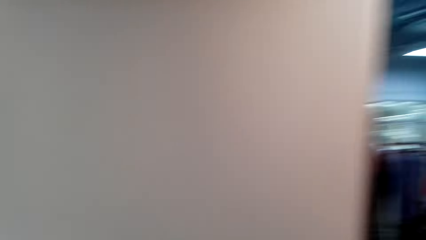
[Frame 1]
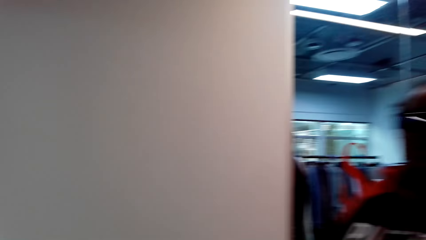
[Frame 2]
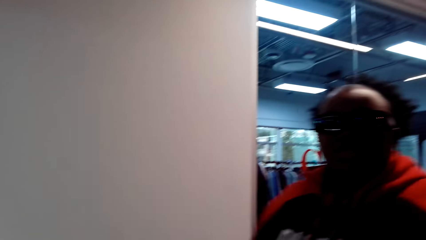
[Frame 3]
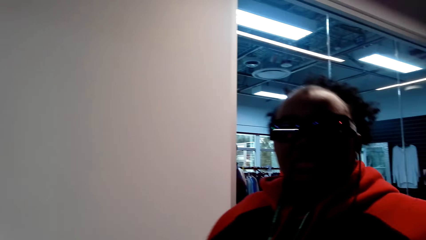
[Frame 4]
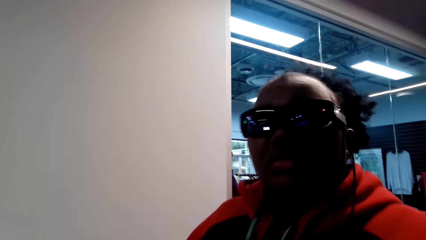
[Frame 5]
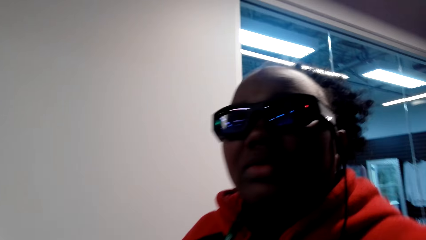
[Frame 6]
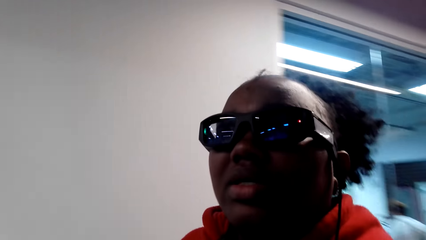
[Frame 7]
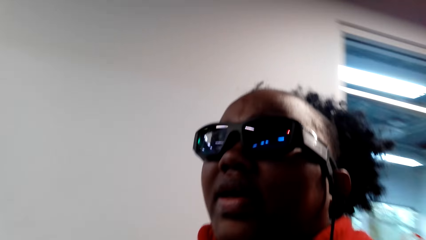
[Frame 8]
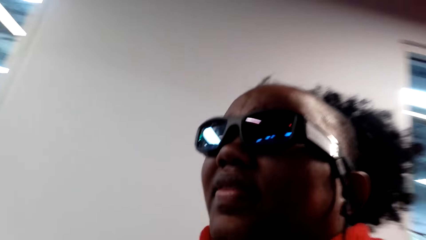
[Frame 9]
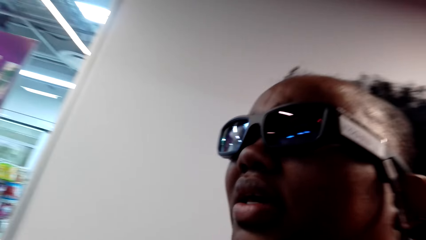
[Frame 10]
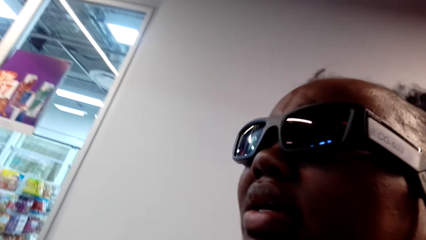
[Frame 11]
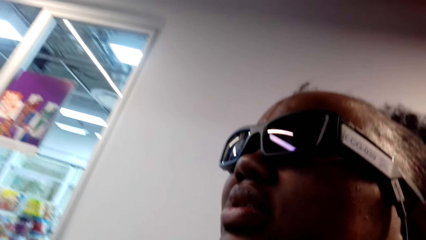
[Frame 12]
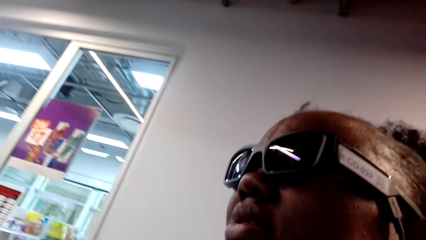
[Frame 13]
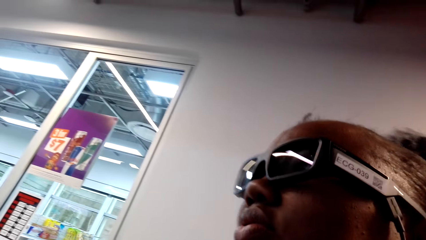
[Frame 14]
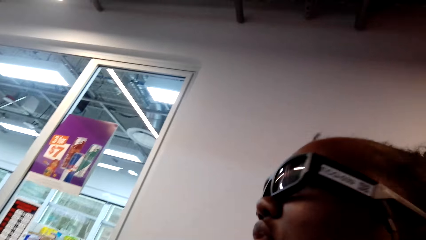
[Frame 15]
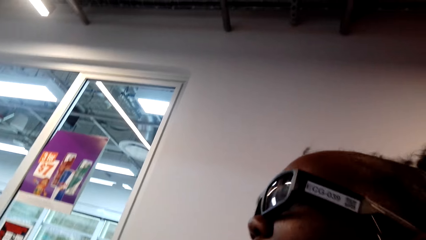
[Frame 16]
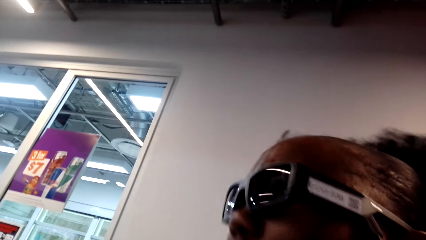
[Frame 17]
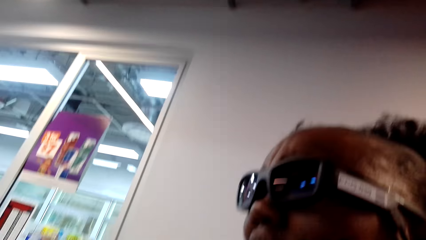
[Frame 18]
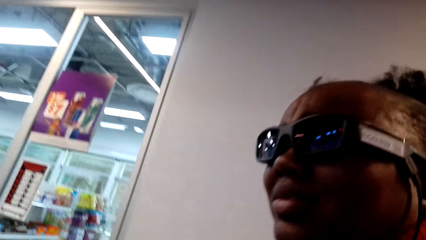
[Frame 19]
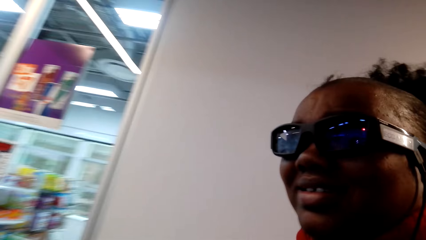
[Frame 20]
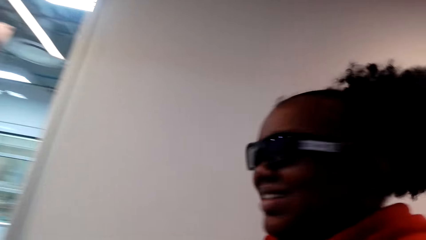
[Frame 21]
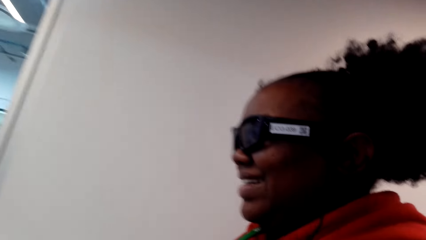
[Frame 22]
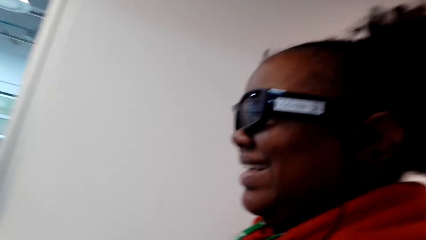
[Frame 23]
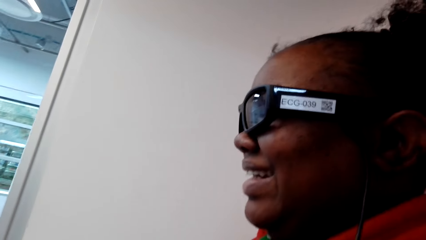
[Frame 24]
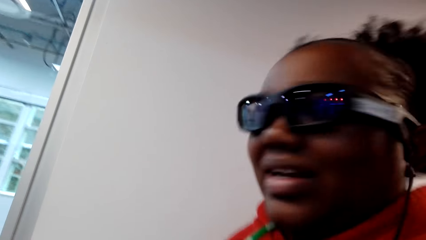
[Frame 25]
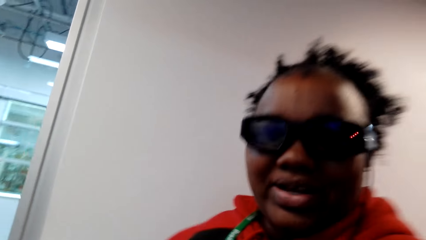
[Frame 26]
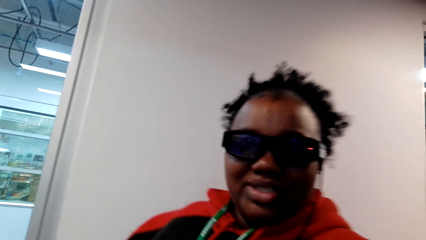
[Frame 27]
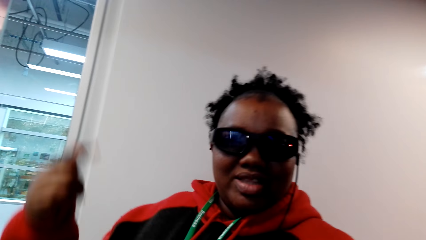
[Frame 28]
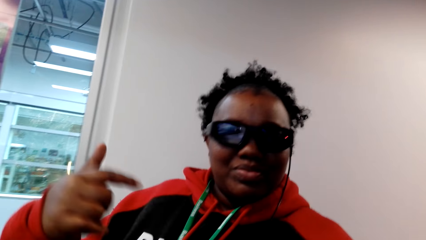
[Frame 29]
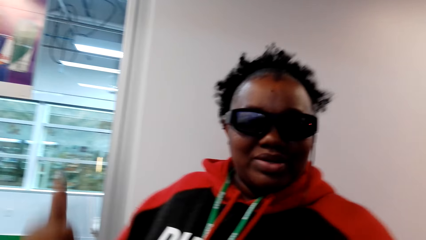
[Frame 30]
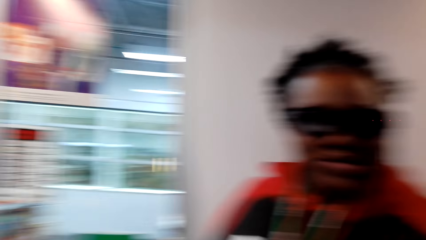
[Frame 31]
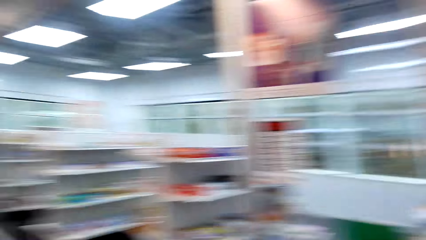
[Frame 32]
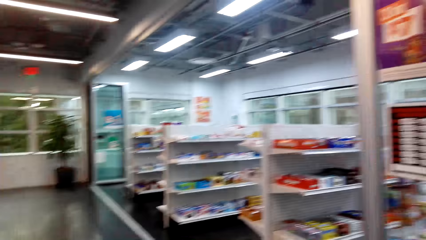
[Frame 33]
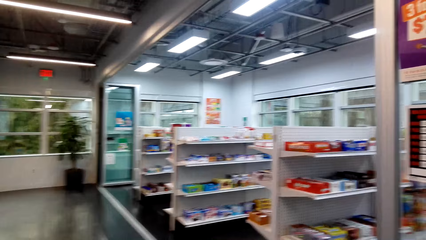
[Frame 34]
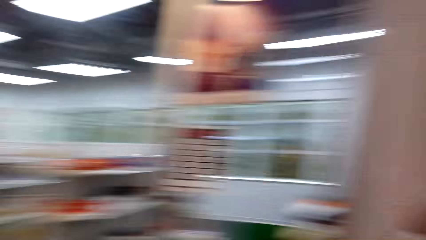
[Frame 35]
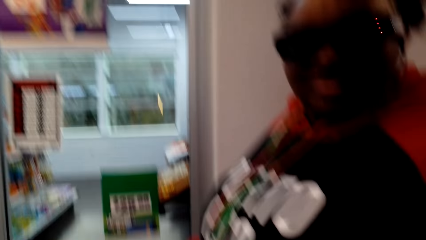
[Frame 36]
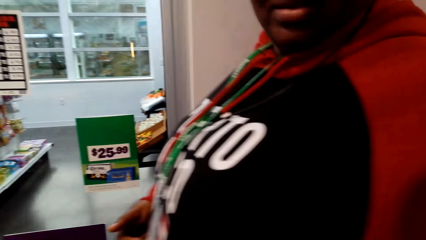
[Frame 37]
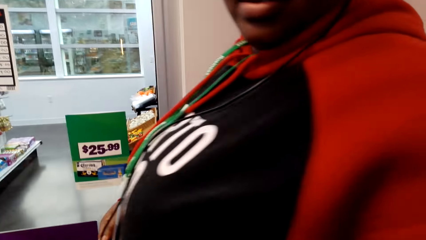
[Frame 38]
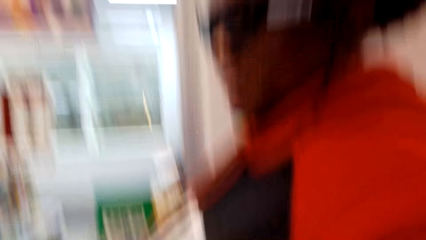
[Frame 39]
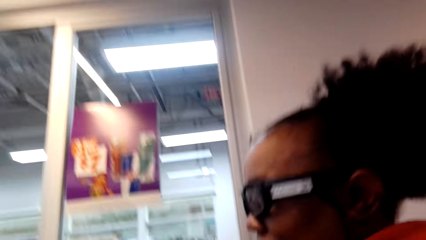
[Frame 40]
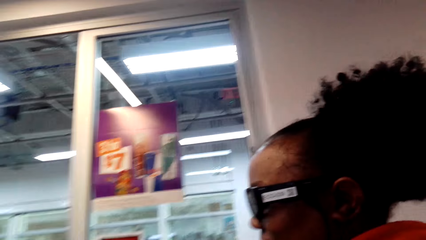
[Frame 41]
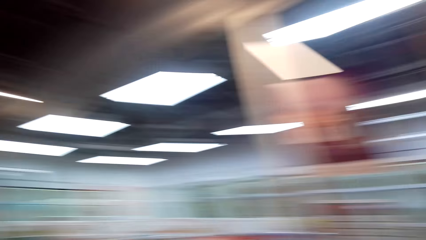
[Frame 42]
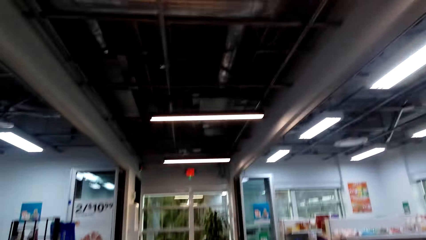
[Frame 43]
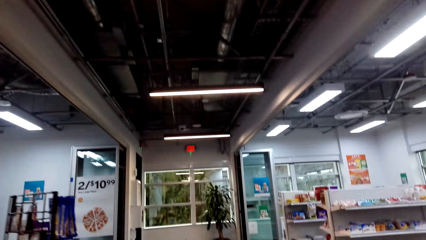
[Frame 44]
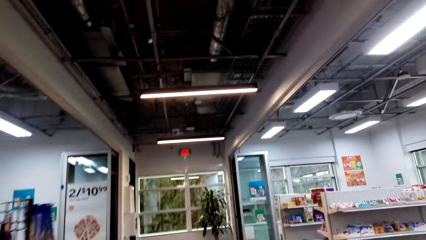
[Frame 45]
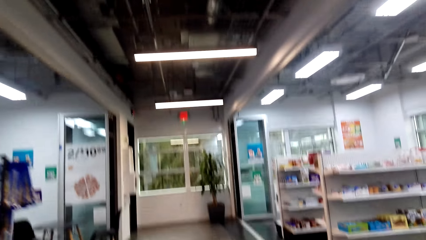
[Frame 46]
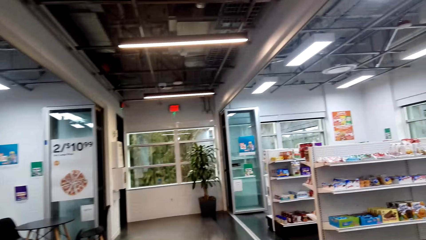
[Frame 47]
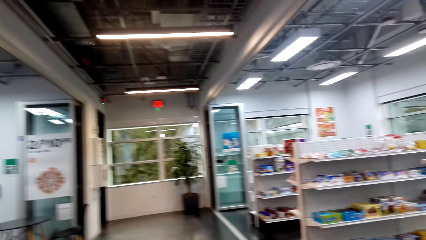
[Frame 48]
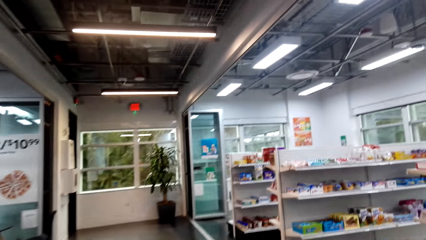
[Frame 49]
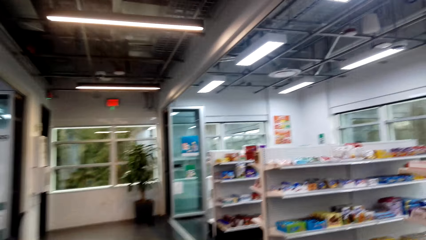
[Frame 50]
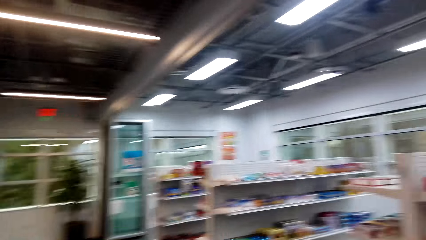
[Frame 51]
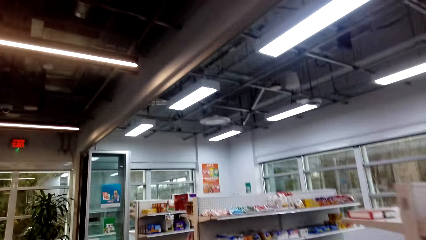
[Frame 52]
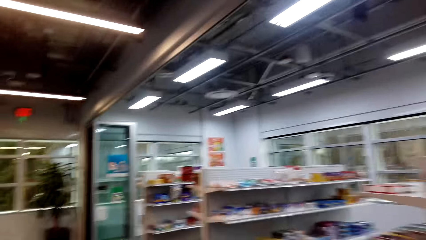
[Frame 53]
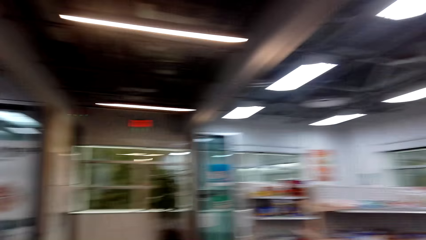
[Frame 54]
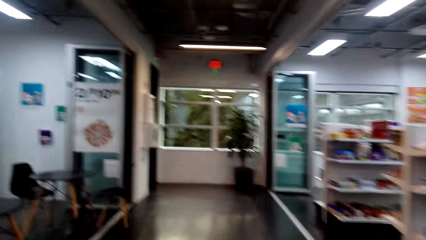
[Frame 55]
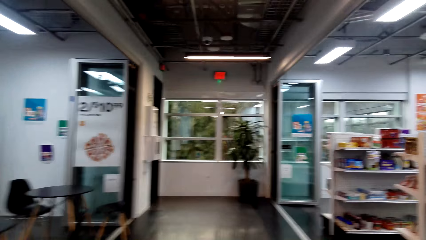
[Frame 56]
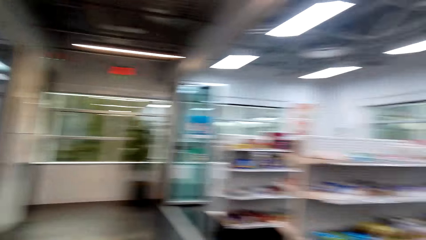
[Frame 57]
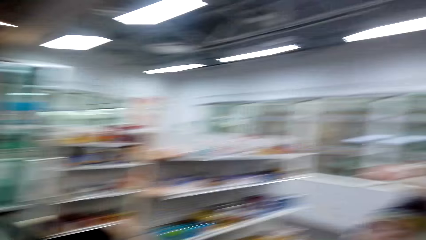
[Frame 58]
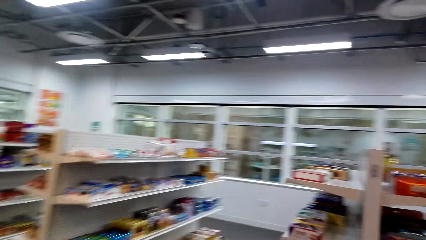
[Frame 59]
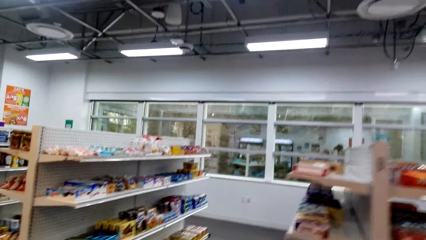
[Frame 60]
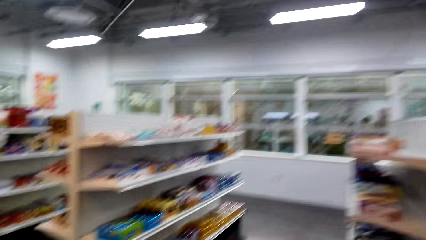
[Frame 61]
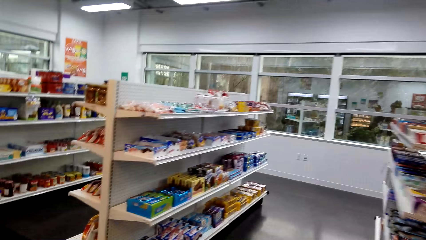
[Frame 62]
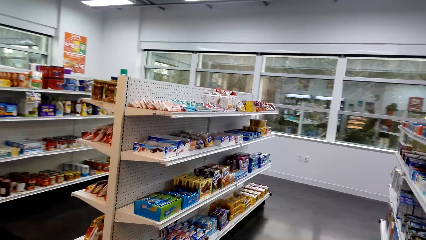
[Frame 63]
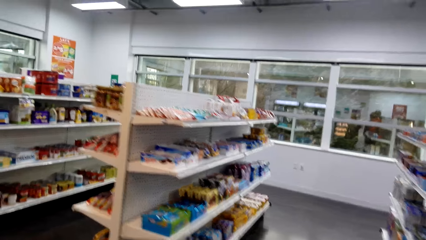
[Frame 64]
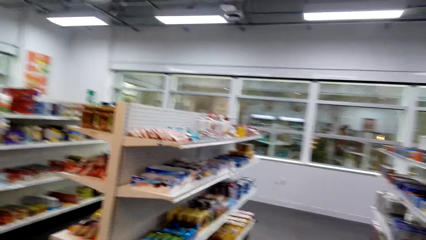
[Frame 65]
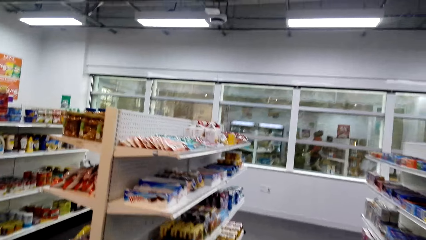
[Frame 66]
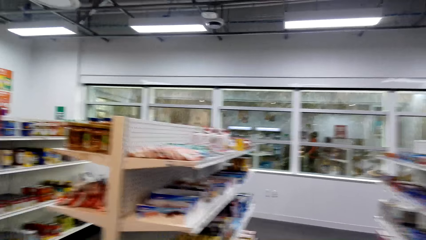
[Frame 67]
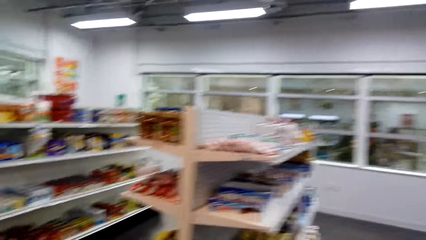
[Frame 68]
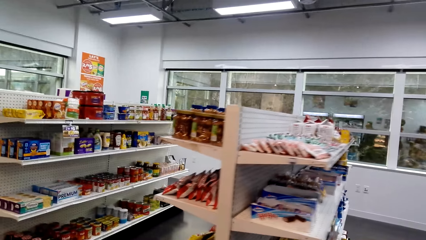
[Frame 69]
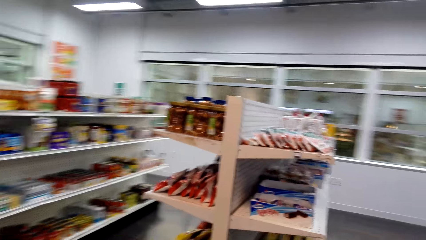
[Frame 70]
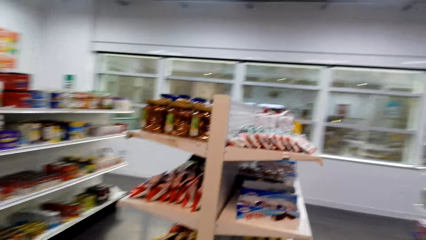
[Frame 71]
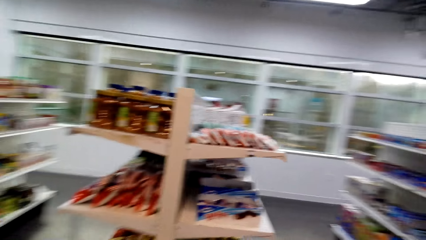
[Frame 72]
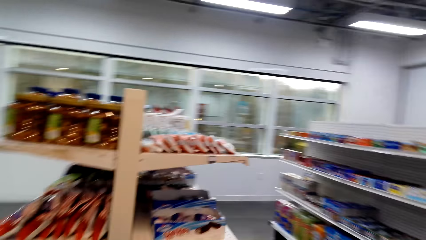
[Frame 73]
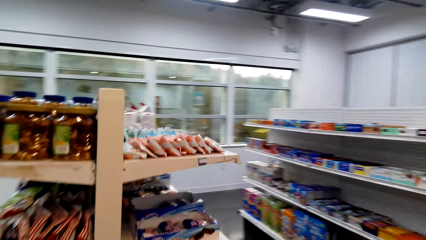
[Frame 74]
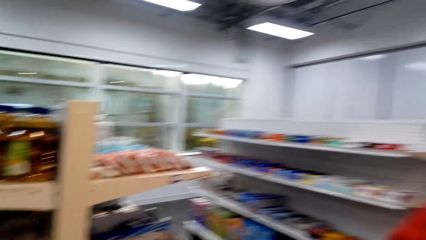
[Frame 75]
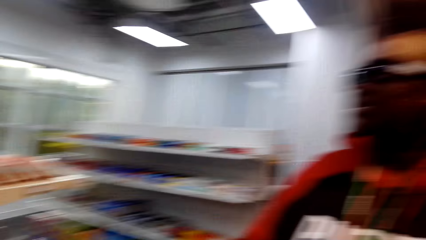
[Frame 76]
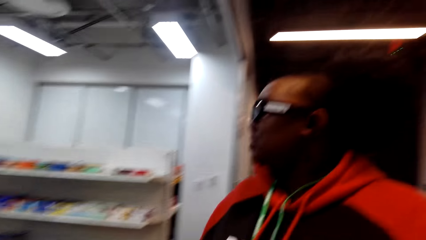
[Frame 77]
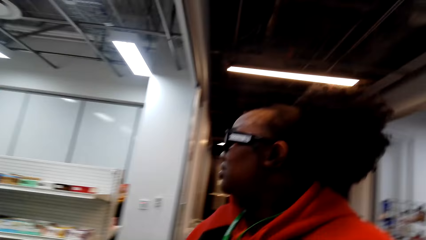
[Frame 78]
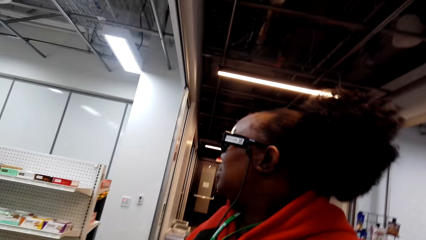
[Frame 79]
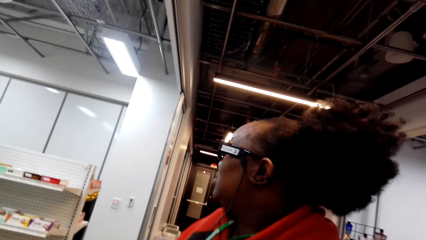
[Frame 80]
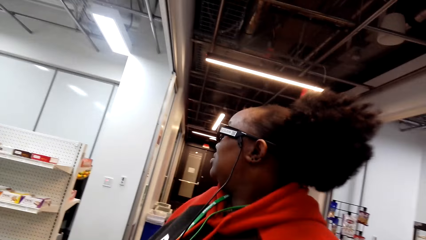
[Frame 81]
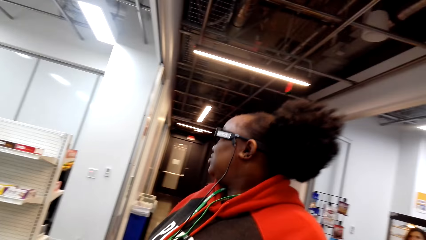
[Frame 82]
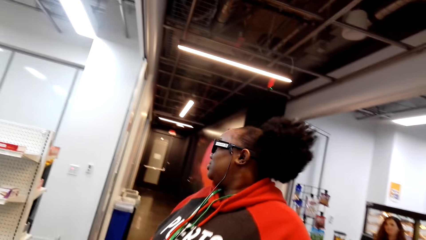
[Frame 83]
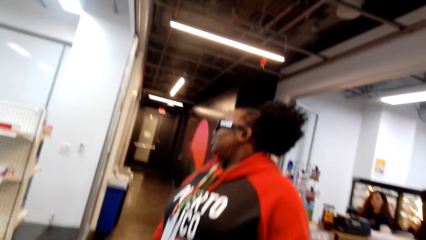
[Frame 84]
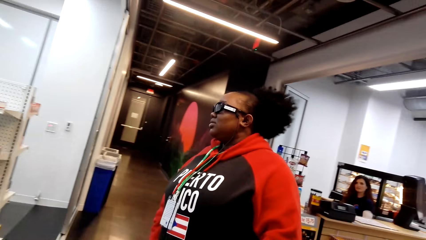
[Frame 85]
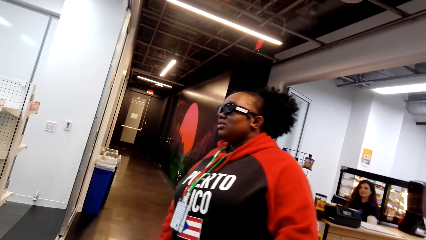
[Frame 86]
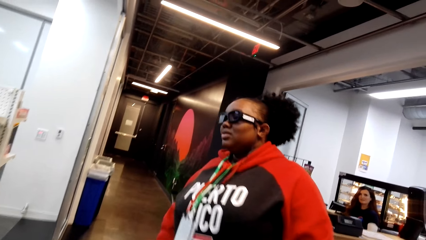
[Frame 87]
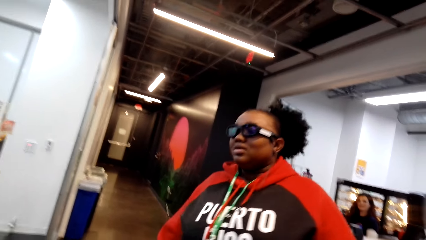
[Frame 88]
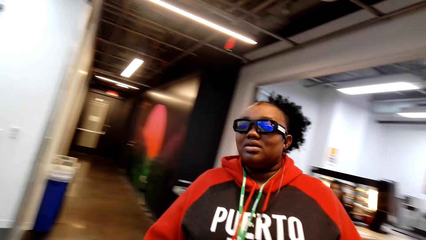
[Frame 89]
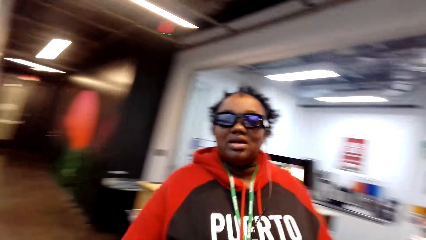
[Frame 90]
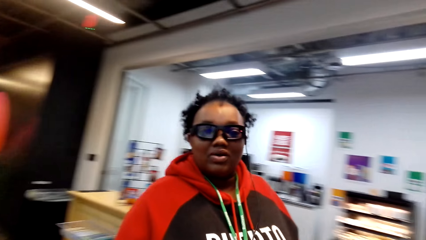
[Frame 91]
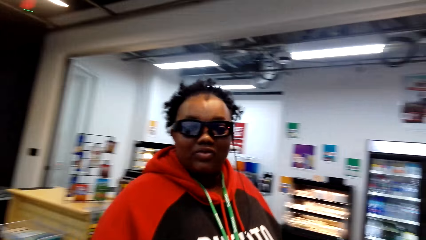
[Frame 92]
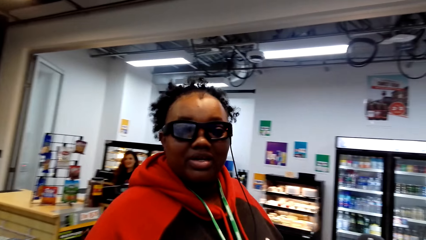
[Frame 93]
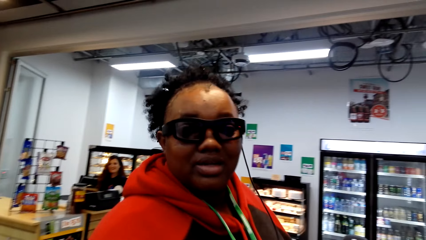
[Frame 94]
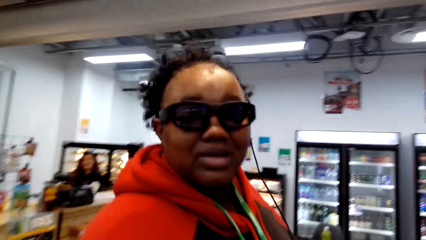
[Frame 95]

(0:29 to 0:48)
A woman converses with the camera wearer. The woman walks around the supermarket. The camera wearer walks towards a shop. They look at the woman. The woman walks.
